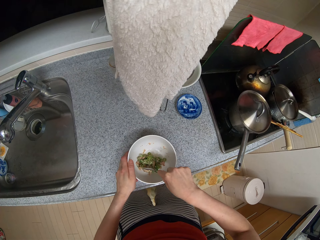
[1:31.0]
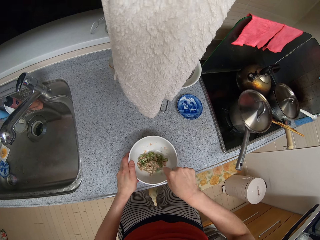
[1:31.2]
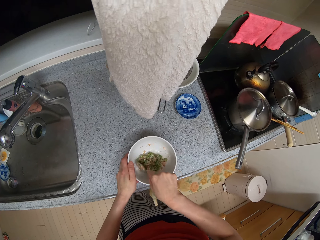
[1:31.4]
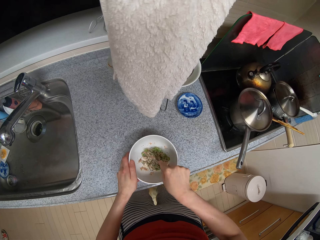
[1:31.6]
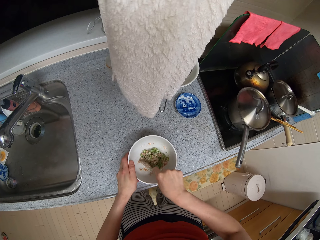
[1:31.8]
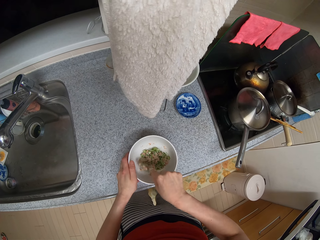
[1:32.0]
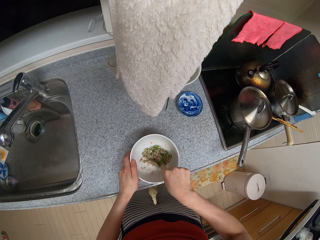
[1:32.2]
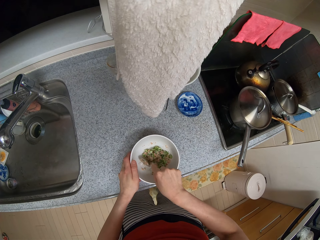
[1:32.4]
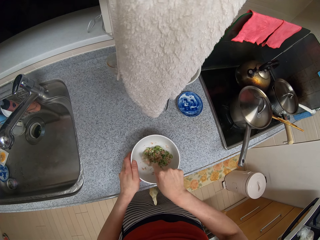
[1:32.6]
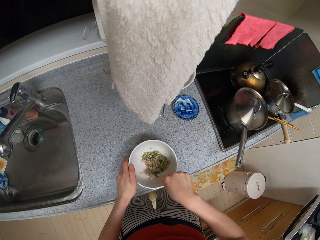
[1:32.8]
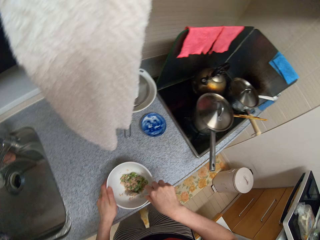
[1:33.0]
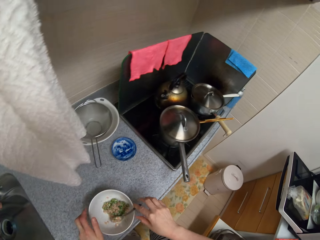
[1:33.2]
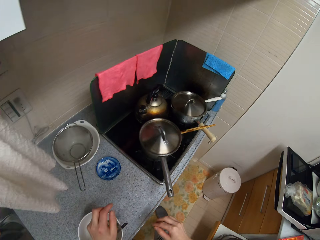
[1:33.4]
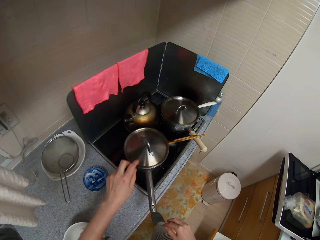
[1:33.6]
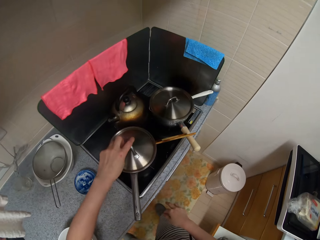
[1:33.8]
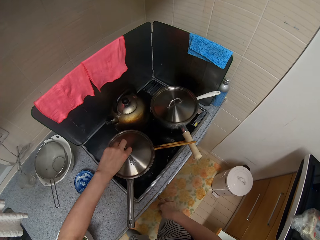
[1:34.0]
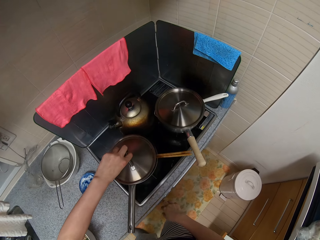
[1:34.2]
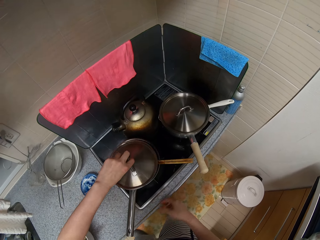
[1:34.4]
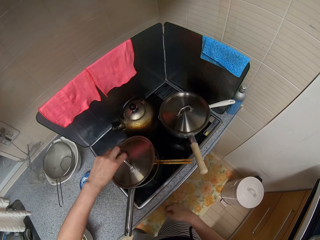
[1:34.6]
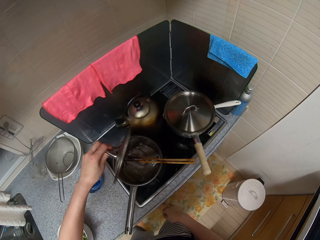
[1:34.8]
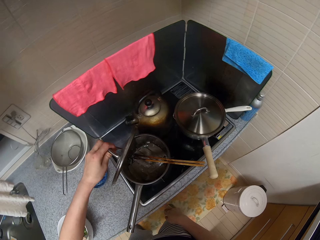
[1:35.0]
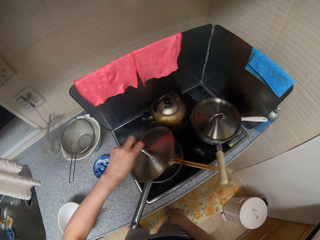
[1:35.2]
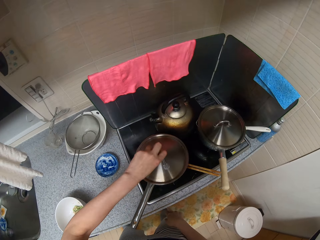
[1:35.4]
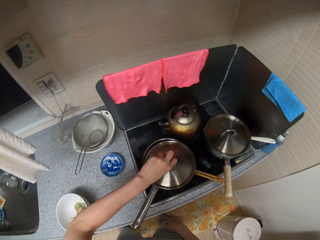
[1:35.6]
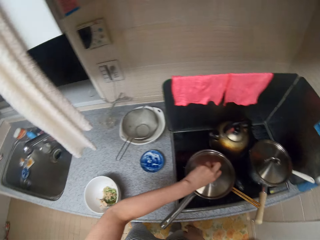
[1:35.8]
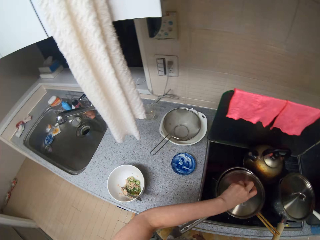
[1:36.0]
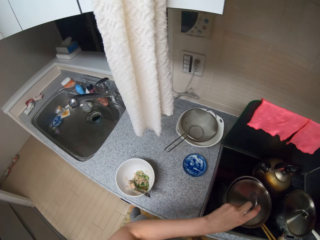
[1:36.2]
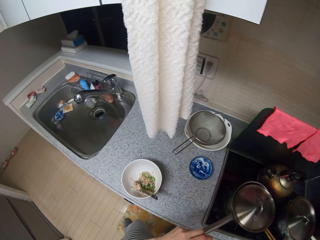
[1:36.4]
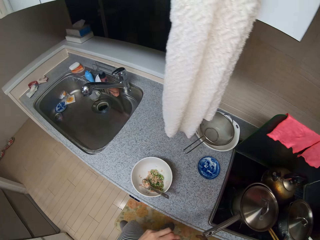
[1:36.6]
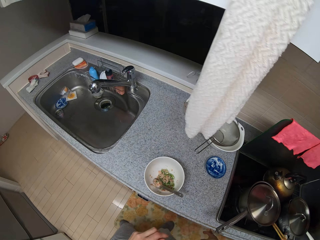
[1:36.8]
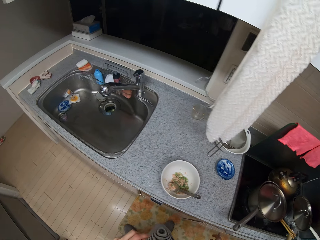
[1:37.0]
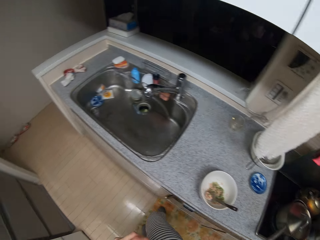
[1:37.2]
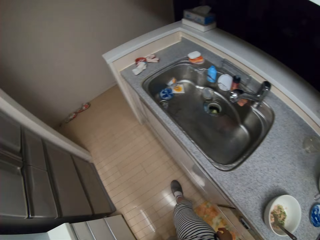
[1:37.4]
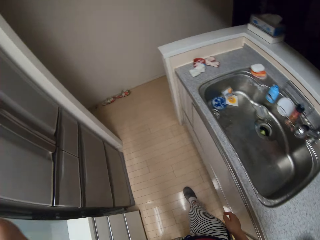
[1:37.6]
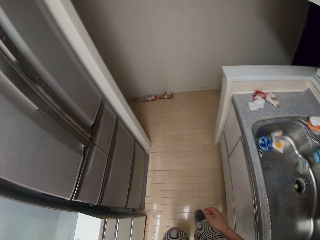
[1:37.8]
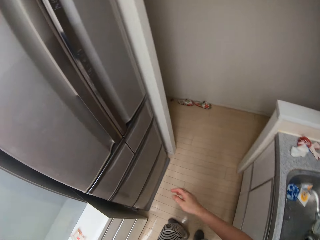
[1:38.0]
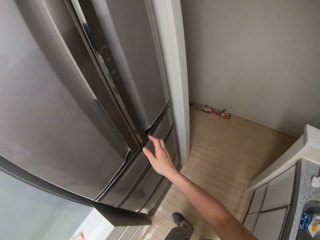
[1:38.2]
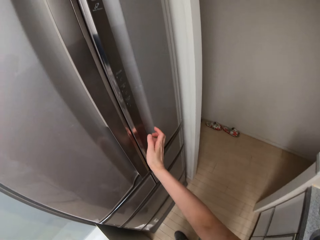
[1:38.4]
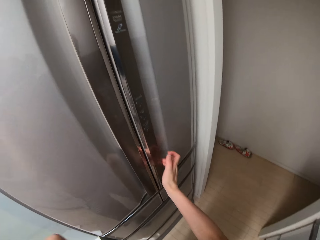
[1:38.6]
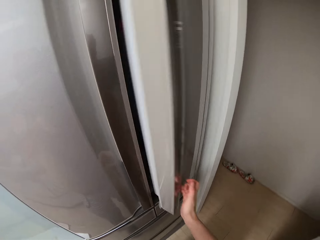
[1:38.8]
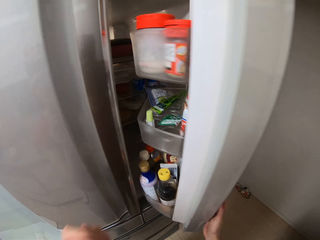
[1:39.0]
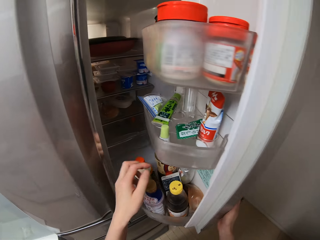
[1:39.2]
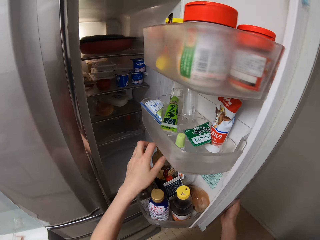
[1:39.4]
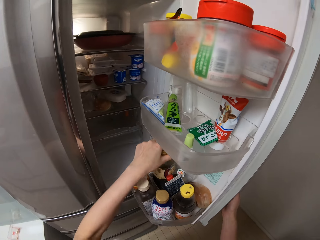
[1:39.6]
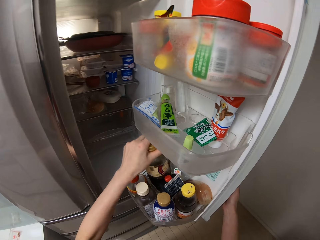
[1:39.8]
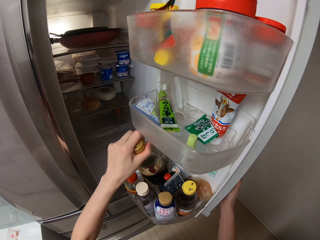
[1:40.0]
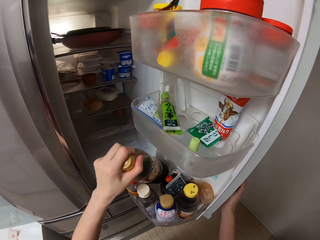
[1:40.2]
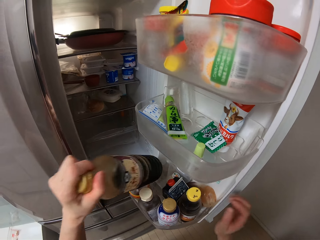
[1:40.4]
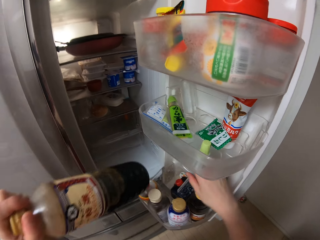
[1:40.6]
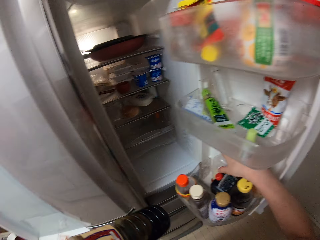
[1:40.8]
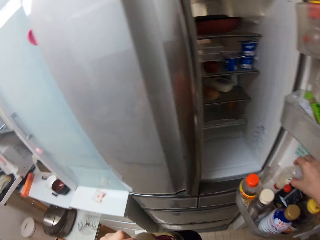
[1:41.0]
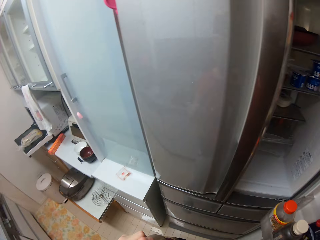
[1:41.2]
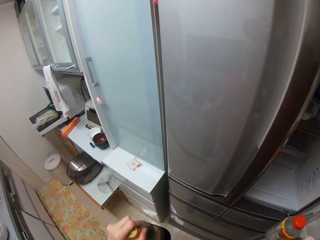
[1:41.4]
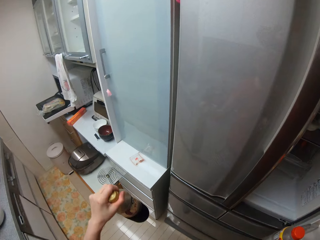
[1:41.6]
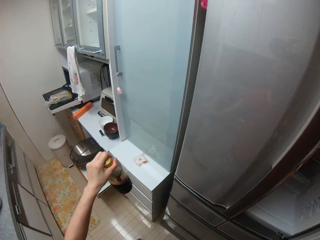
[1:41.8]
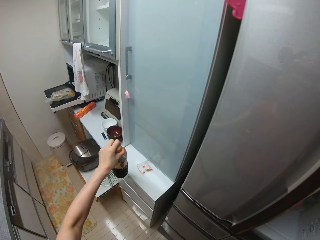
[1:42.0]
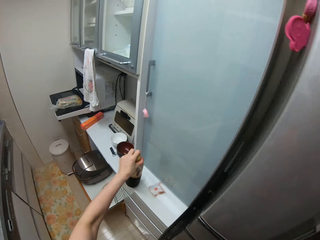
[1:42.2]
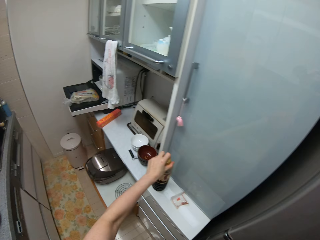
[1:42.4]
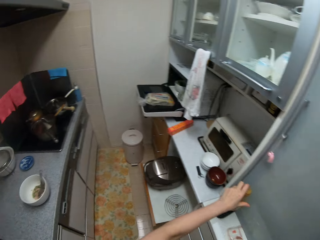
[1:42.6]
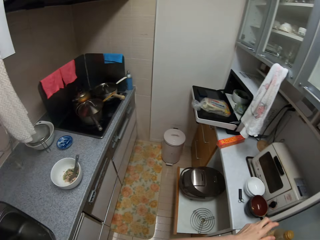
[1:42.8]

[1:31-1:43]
The camera wearer drops the spoon in the plate. They open the cover or lid of a pot briefly. They set the regulator of the cooker. They put the lid on the pan. They switch on the cooker. They walk towards the refrigerator. They open the refrigerator. They pick up a bottle from the refrigerator. They pick the plastic bottle from the refrigerator. They drop the bottle on the drawer.

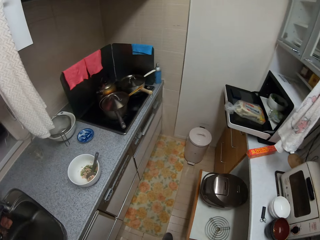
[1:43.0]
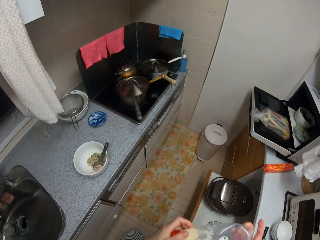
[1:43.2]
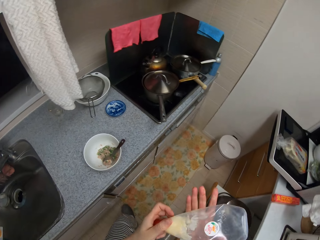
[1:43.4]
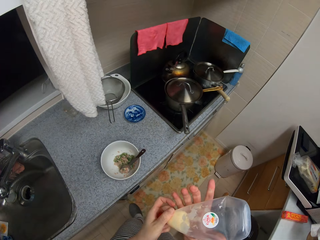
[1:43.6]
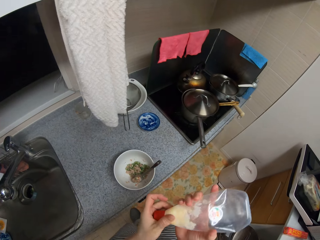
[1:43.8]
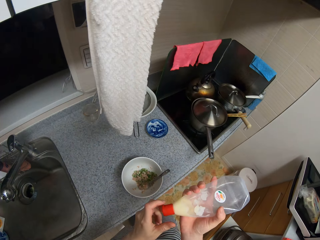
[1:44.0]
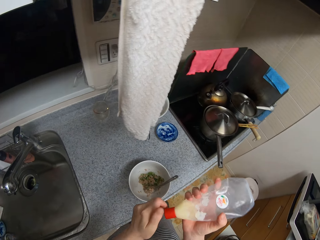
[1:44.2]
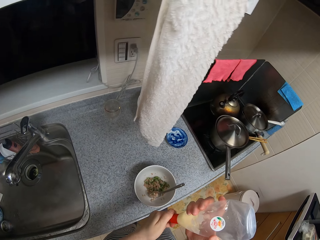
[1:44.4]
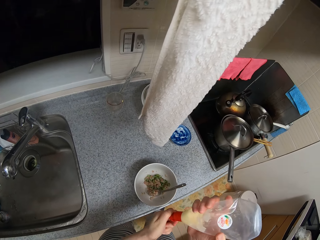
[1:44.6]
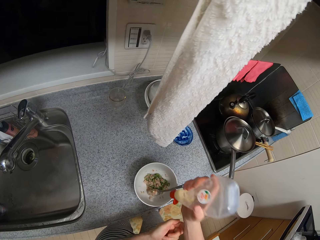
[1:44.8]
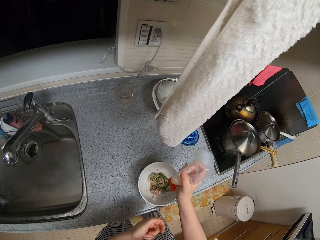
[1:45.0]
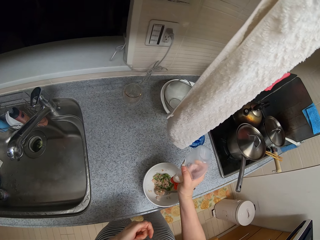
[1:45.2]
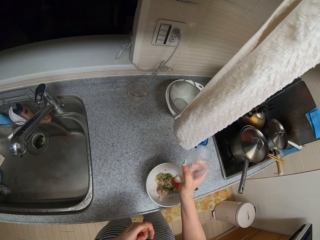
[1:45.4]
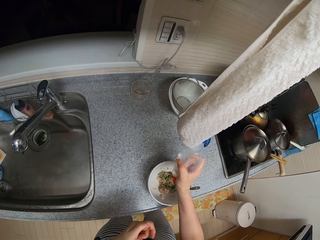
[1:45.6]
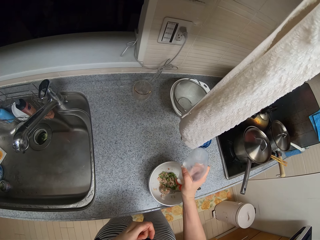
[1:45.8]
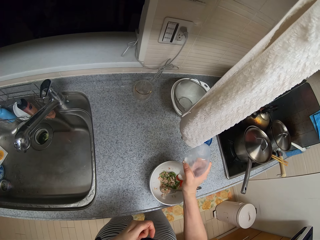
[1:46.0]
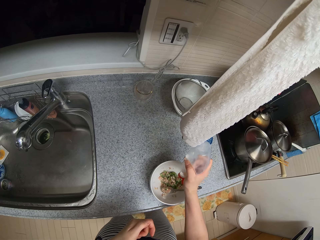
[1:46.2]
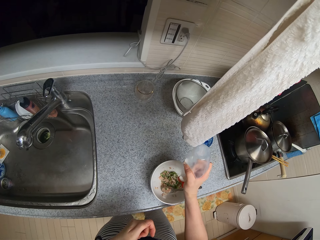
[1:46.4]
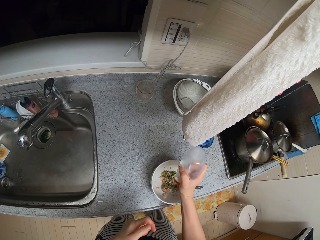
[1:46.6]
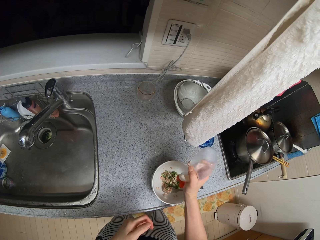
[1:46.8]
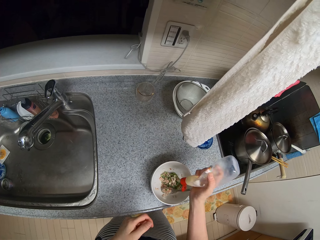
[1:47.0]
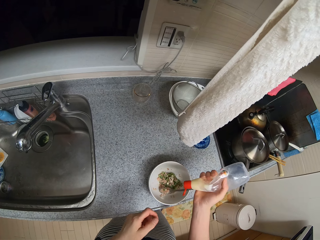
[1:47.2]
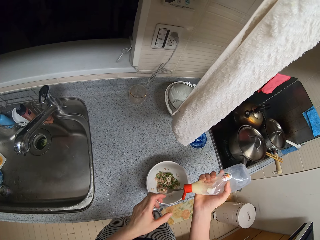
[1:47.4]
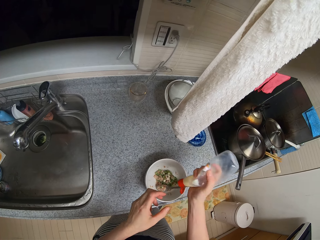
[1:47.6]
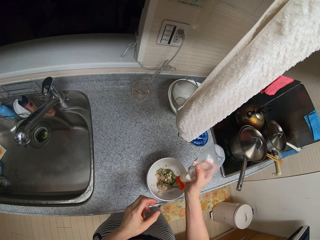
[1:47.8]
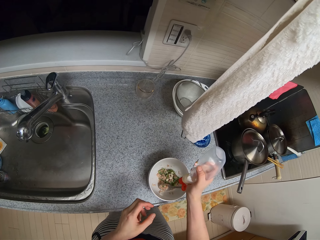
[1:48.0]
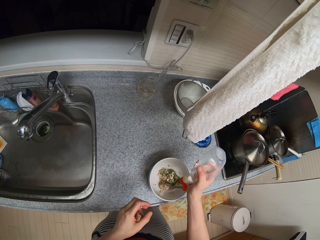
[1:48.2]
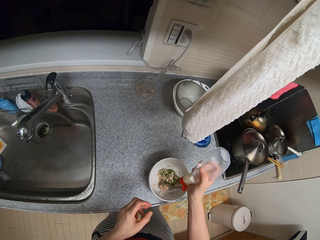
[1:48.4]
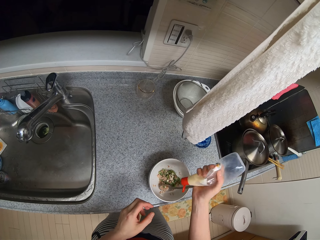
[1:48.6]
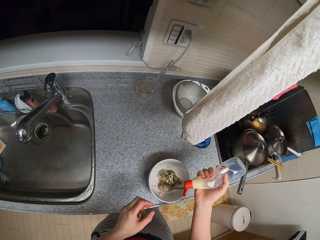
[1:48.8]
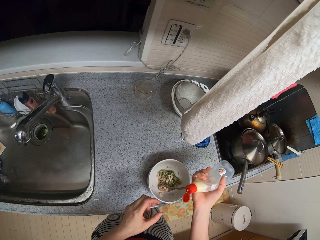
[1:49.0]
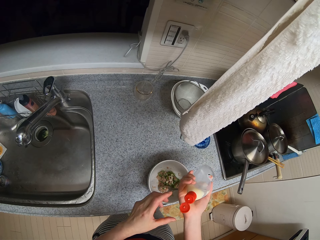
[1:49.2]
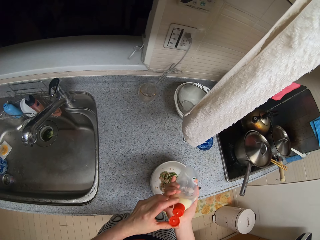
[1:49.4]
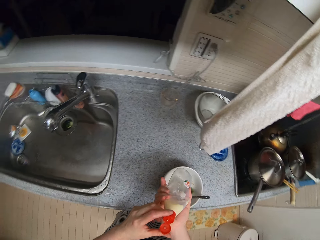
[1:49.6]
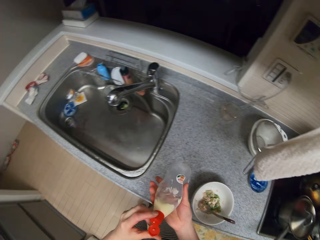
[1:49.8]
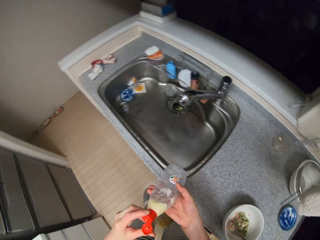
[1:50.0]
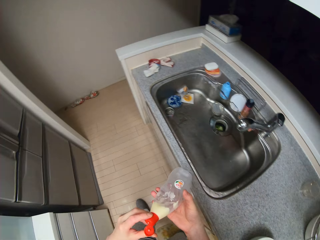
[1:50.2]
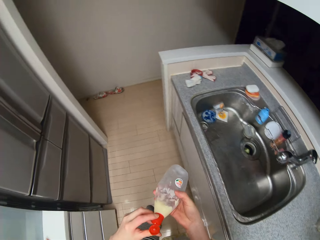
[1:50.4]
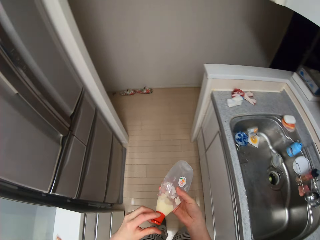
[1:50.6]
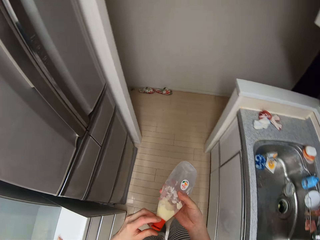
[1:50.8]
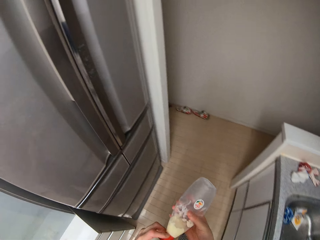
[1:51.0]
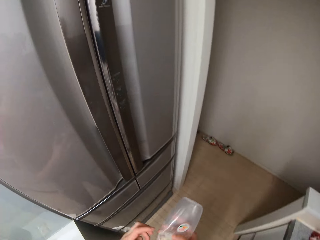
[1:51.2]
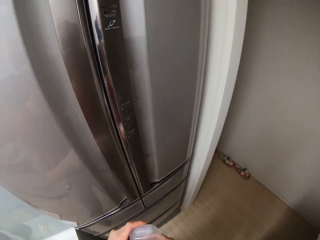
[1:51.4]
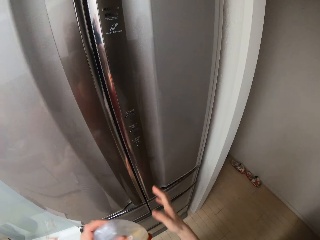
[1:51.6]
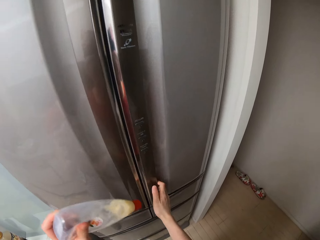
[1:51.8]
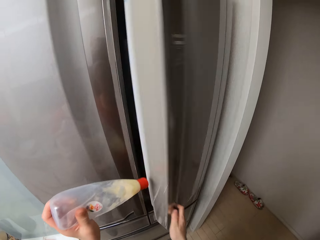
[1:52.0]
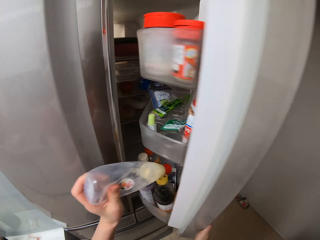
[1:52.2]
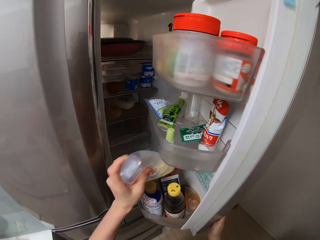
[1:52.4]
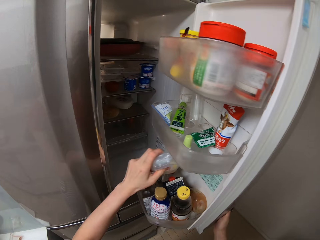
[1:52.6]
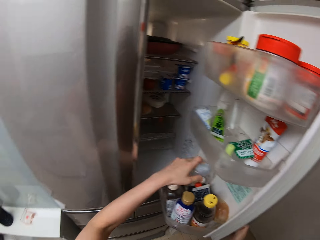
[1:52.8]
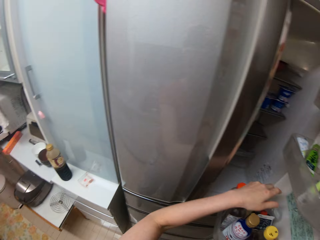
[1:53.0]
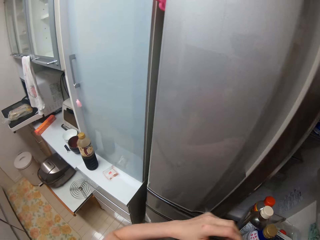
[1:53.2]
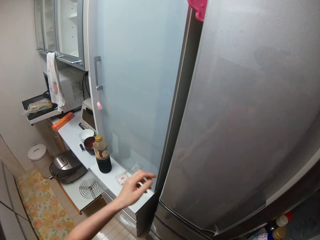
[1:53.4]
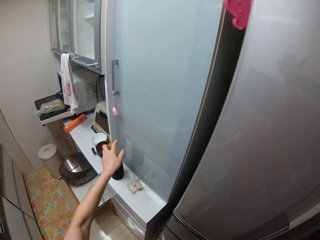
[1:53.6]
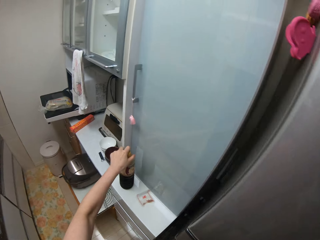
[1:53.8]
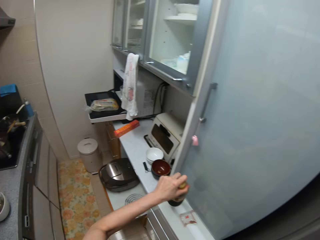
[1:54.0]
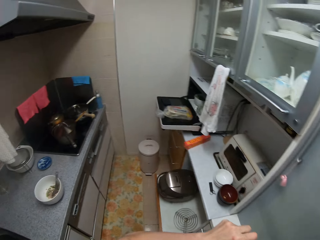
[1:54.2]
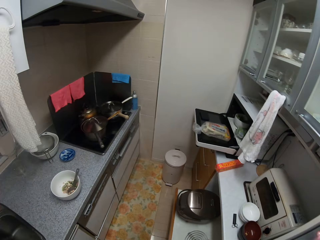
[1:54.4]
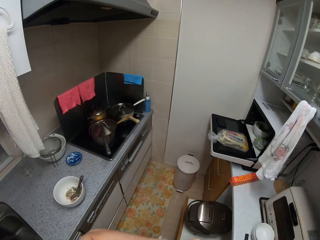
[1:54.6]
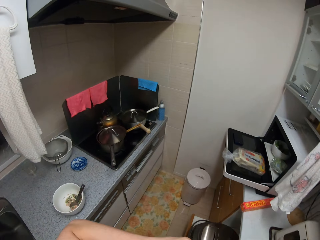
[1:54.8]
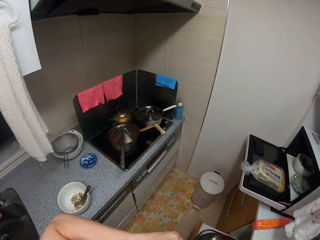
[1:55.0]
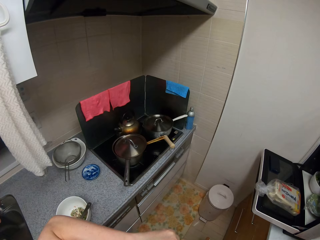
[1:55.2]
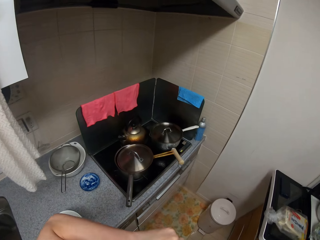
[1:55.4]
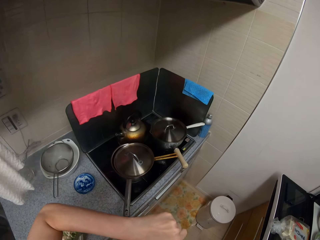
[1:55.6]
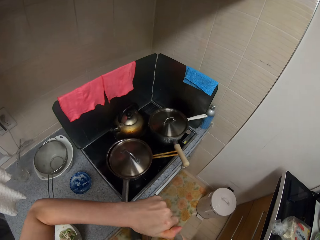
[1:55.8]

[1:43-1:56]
The camera wearer steps forward. They open the plastic bottle. They press out liquid from the plastic bottle in the bowl. They move towards the refrigerator. They close the plastic bottle and pass the bottle to the left hand. They open the refrigerator. They place the plastic bottle in the refrigerator. They pick up the bottle on the drawer. They close the refrigerator. They open the bottle. They step forward.
